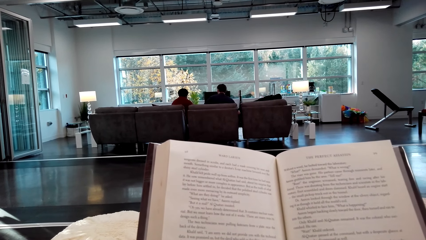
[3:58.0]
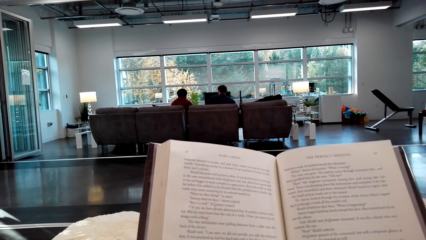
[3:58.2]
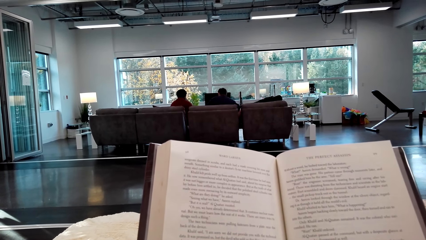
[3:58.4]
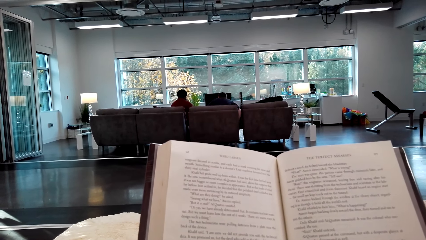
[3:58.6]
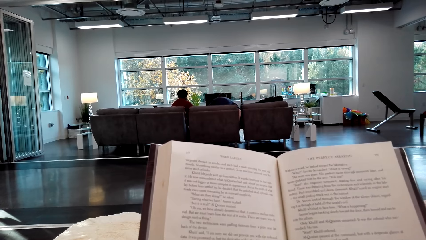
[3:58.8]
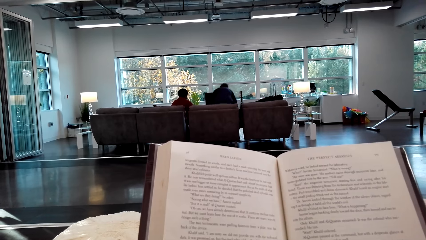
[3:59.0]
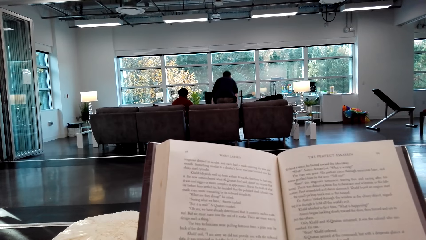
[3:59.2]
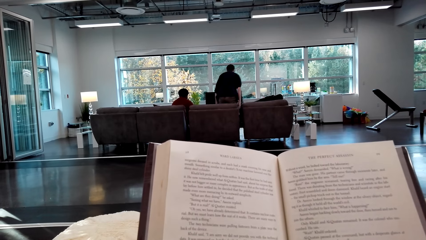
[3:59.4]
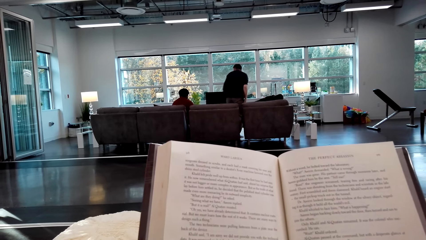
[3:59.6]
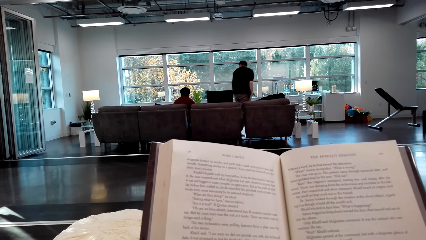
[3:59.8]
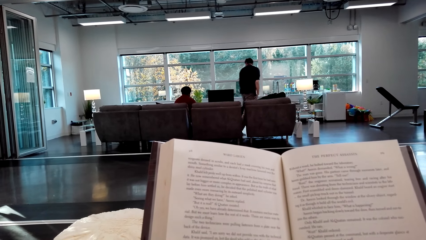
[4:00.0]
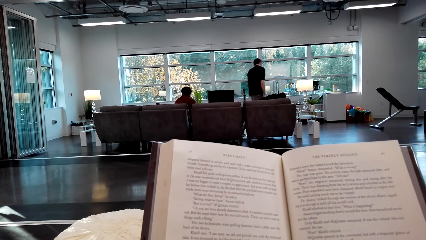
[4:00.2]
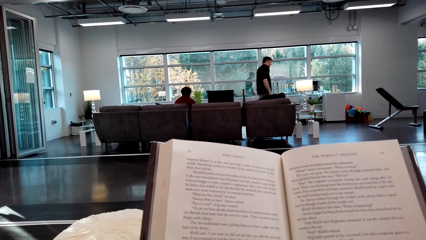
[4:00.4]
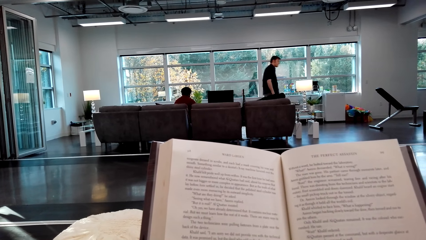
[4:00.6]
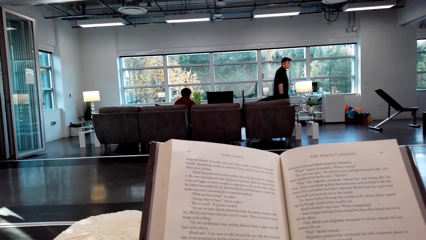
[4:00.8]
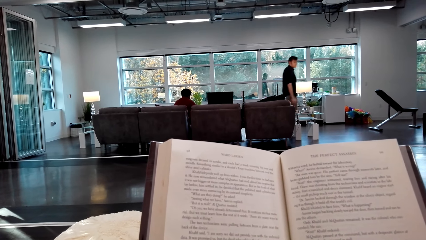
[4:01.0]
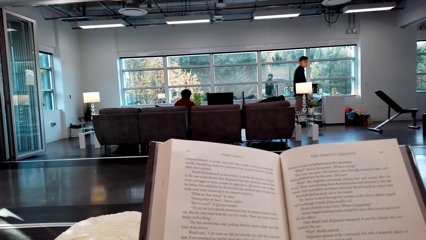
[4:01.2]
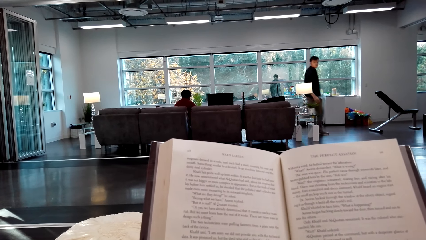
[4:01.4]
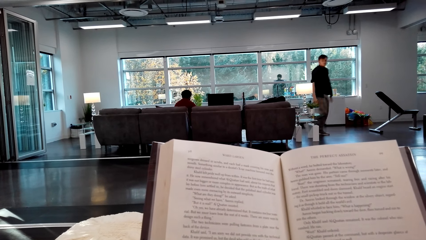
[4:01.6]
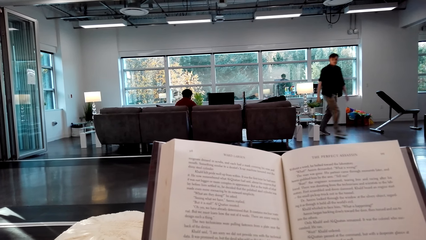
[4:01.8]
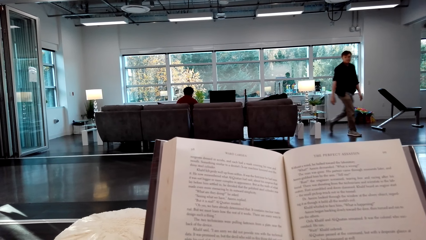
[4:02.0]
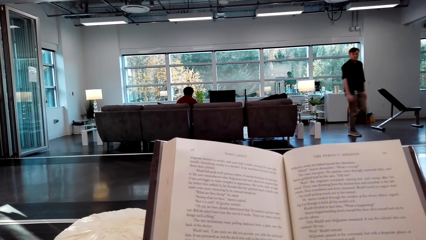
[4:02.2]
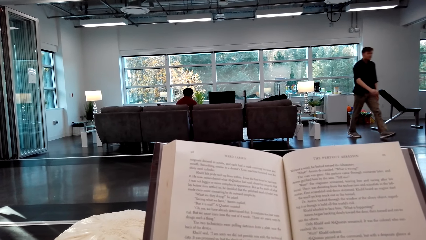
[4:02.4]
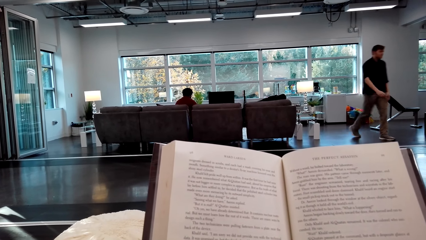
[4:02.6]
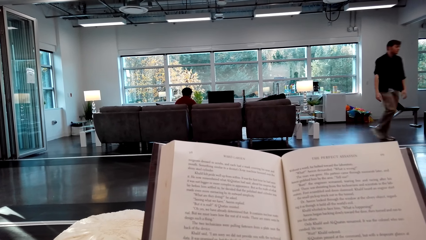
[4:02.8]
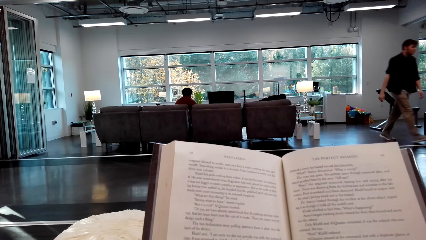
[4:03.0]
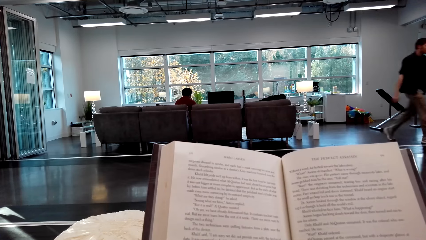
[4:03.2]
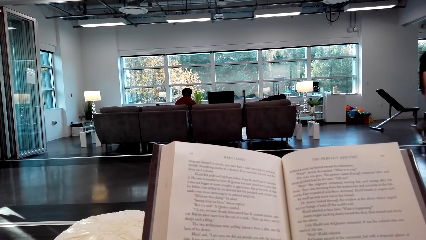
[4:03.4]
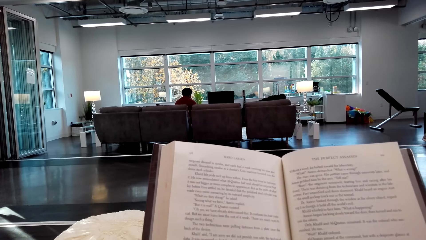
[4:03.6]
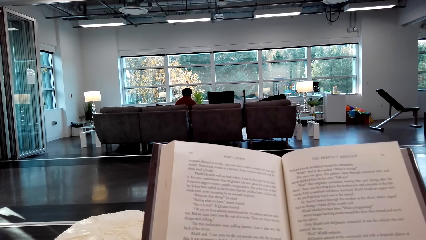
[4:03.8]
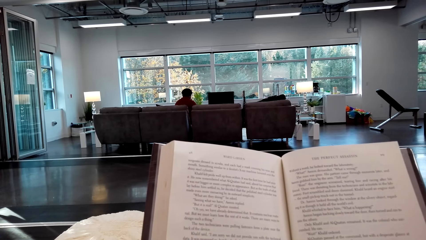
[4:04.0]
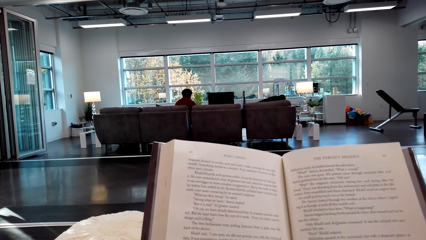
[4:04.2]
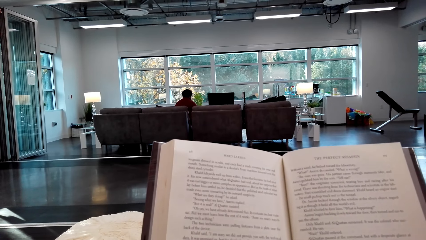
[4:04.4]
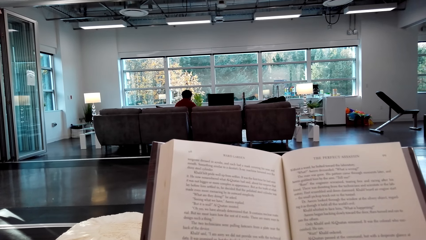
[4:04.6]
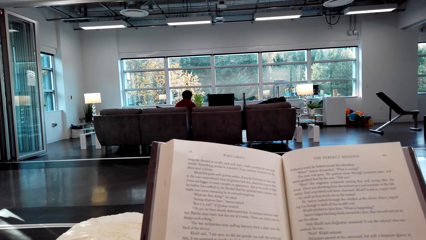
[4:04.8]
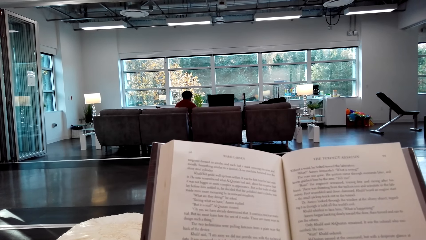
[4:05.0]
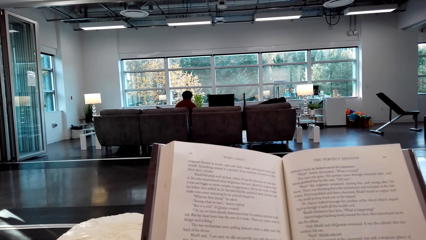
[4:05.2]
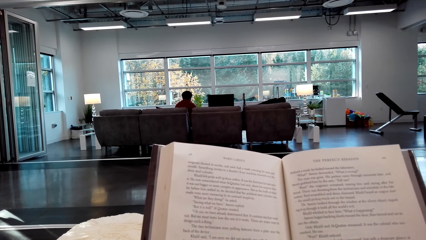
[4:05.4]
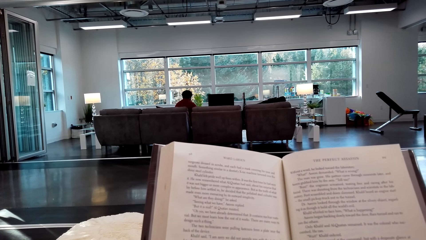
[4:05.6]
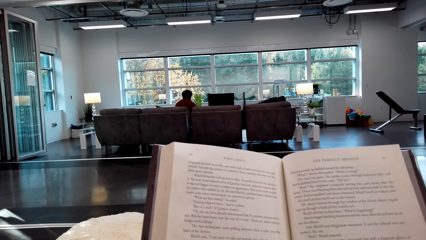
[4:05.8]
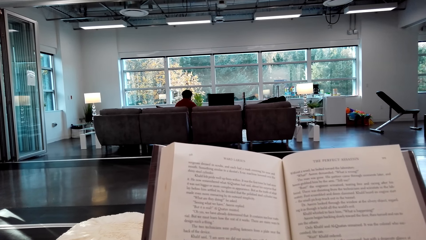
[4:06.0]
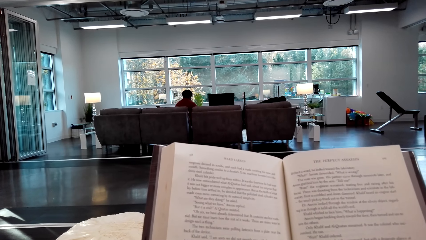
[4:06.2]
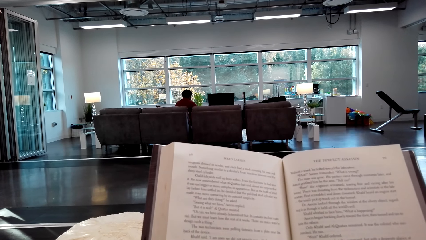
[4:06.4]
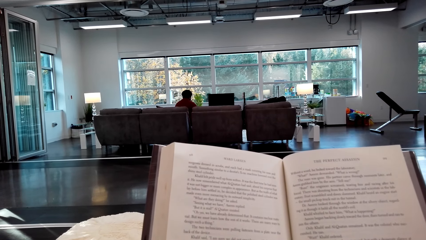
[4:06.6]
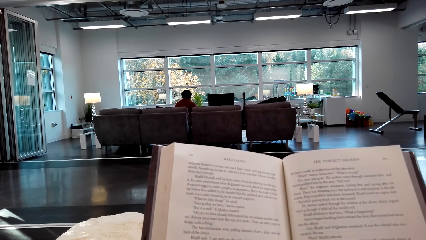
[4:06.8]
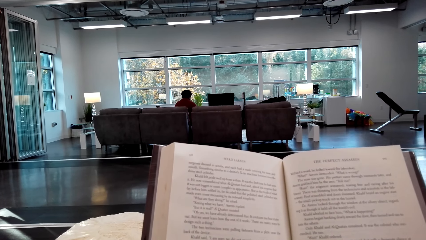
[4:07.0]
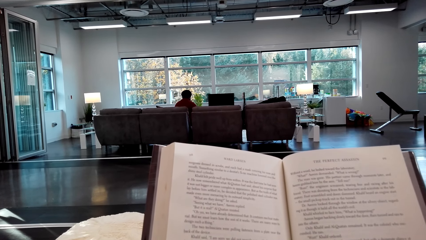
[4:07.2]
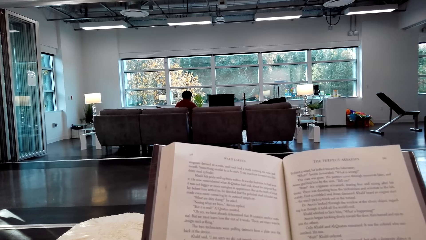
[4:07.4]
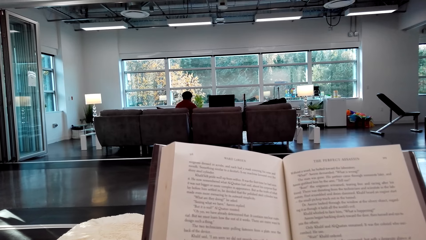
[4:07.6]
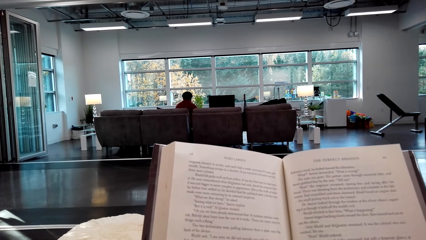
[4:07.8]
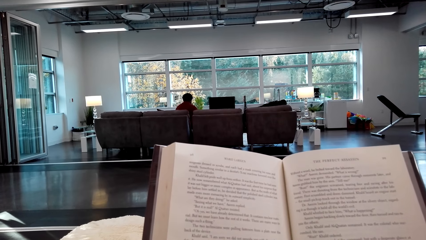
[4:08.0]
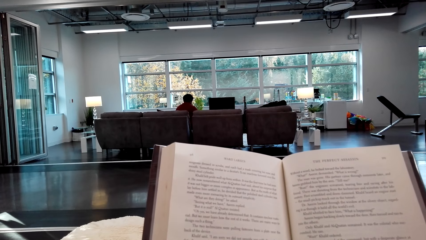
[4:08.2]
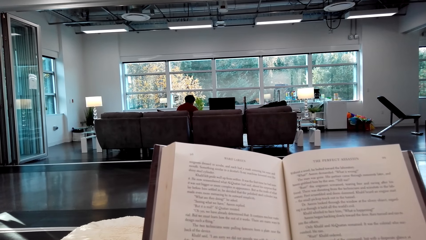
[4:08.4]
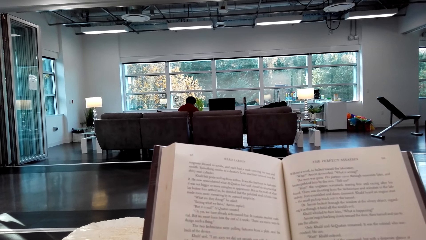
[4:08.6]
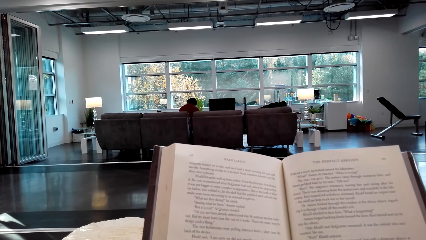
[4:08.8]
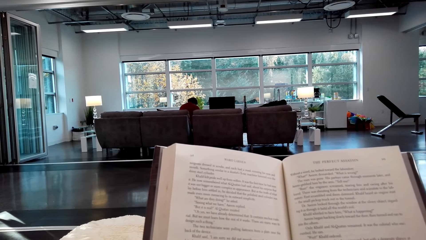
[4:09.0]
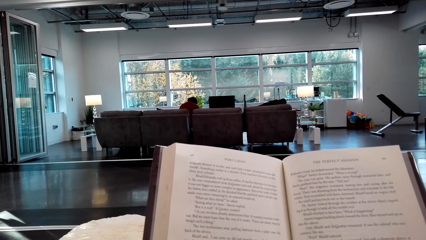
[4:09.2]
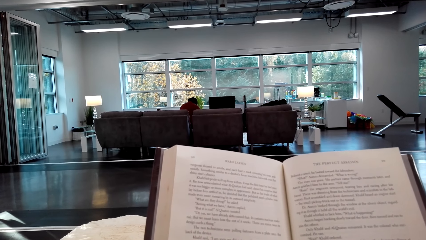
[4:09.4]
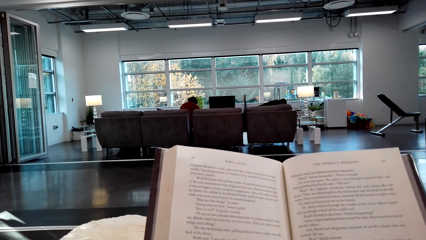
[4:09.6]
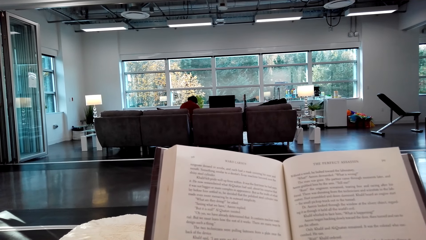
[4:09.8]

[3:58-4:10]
A person walks away. The camera wearer reads the book.

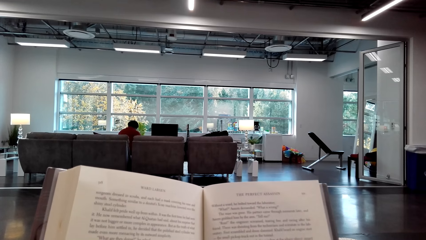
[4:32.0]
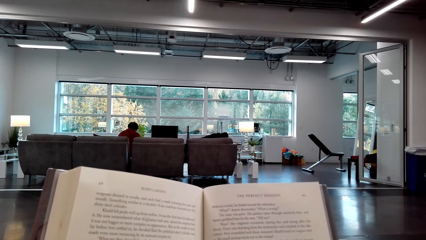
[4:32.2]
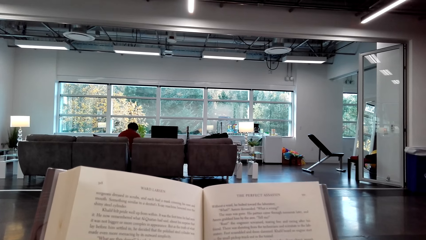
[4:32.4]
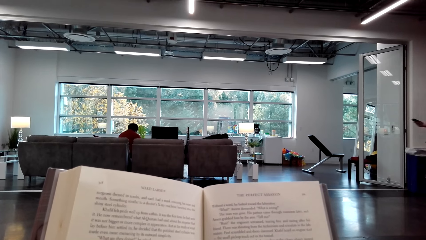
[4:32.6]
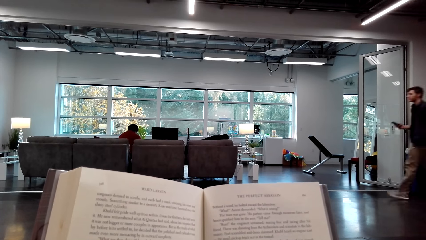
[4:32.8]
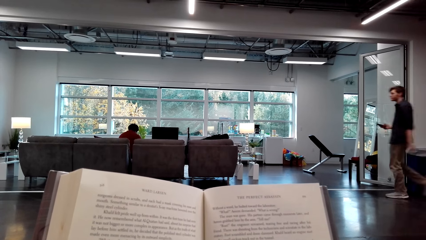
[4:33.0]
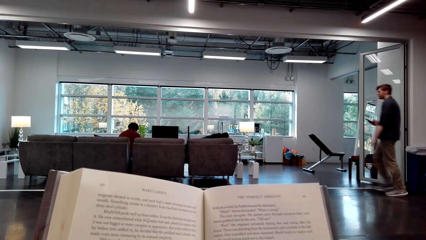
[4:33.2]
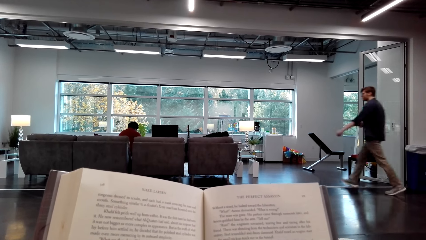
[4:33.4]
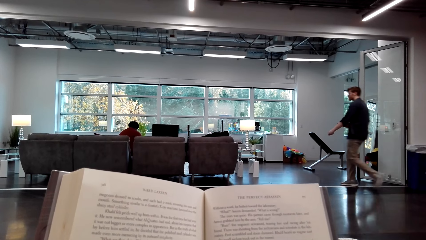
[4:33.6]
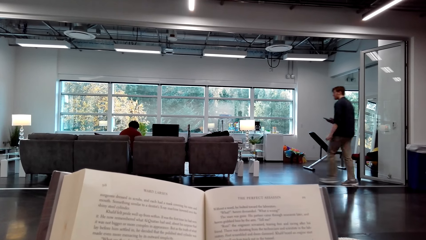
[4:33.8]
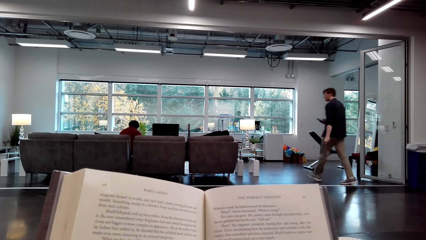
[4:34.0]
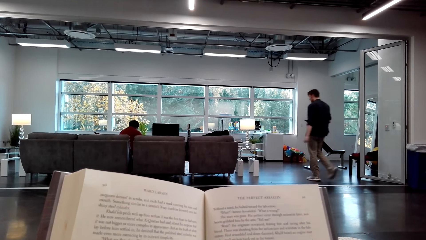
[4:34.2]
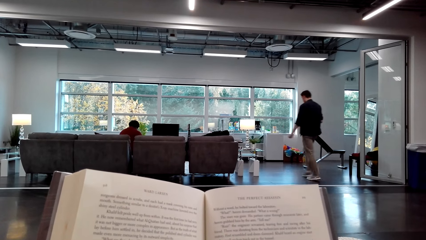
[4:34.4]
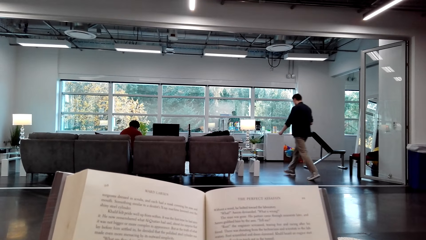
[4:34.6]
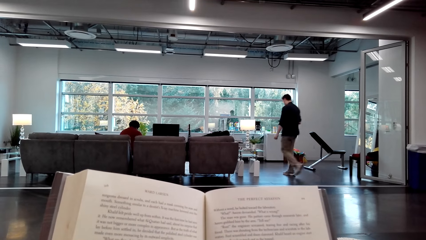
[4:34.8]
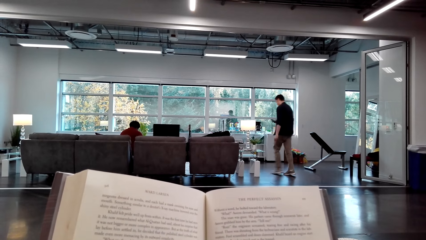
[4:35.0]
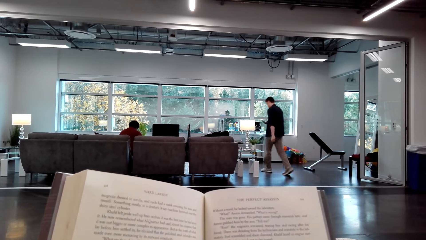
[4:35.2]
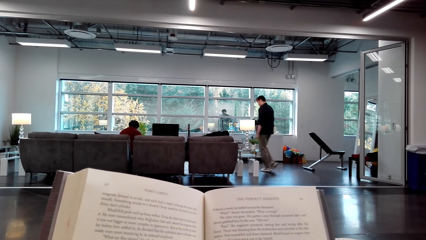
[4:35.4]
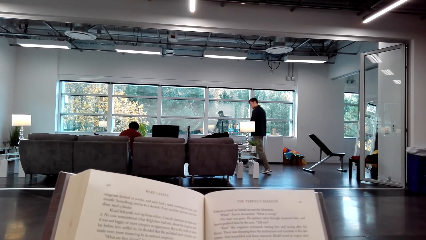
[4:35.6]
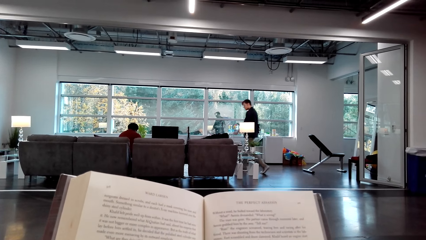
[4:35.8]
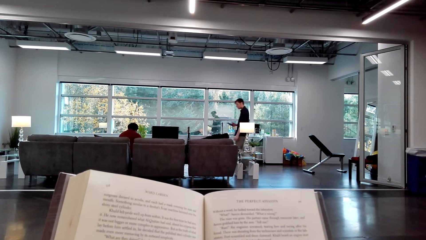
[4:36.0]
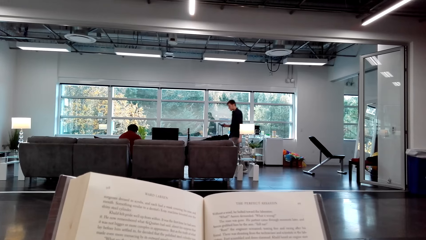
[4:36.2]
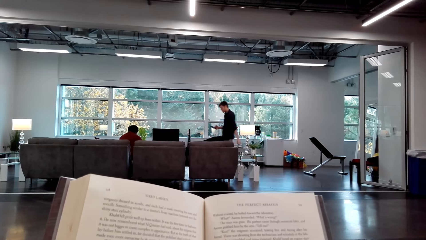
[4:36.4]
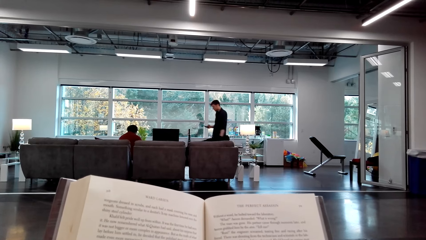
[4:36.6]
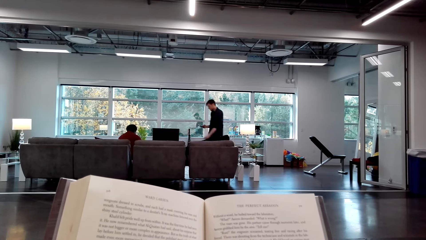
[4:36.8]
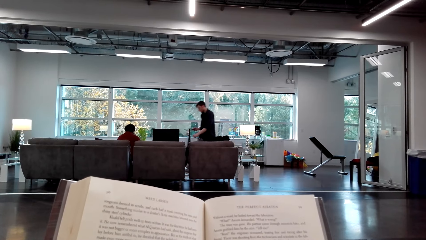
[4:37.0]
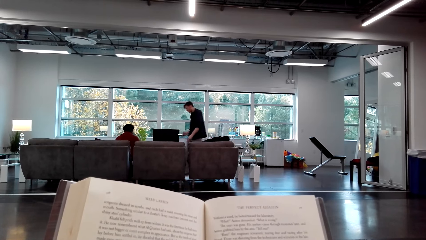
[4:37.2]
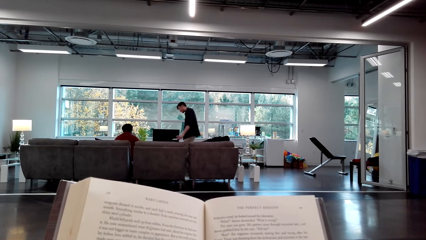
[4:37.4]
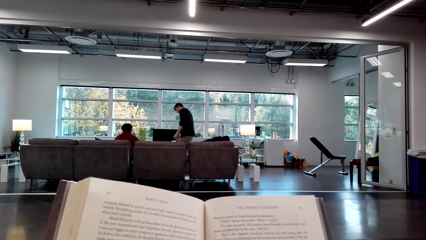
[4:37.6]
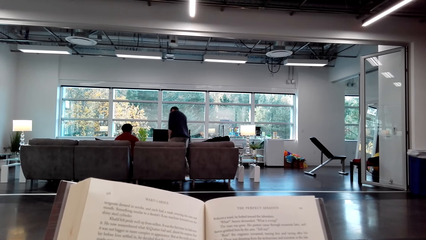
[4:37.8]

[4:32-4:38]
The person walks in the room.
